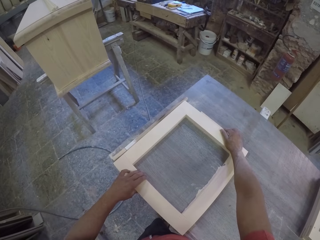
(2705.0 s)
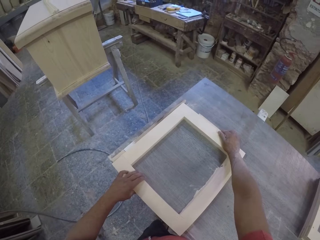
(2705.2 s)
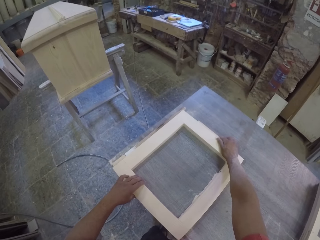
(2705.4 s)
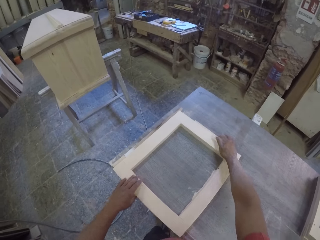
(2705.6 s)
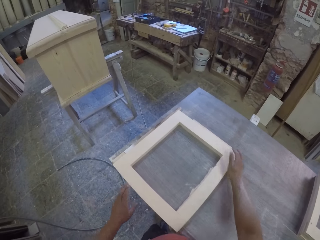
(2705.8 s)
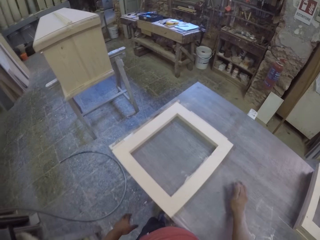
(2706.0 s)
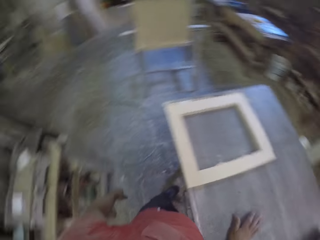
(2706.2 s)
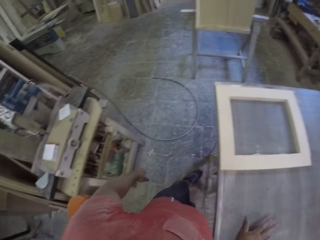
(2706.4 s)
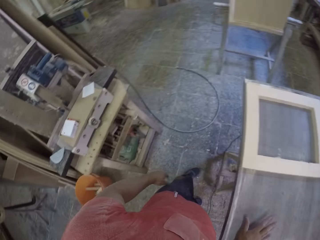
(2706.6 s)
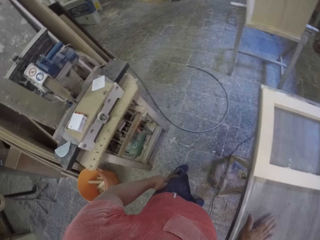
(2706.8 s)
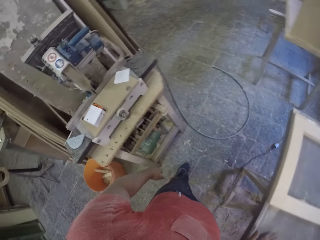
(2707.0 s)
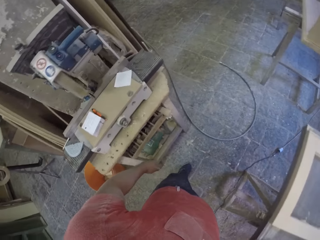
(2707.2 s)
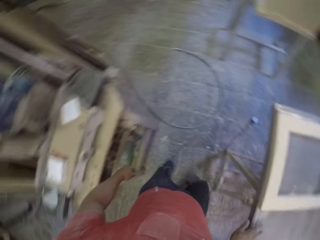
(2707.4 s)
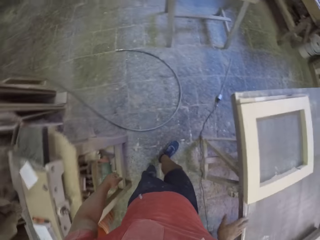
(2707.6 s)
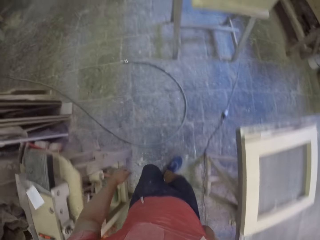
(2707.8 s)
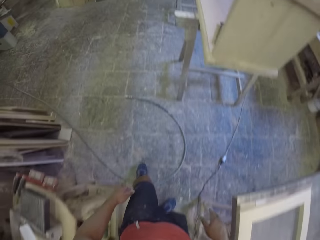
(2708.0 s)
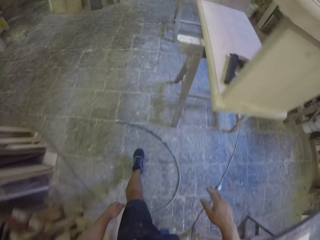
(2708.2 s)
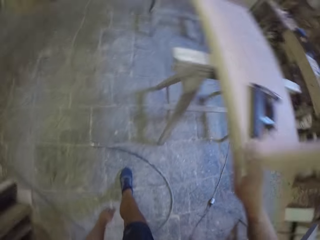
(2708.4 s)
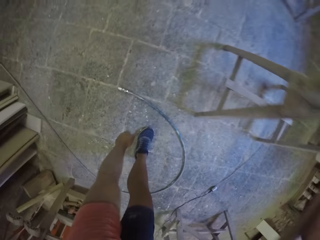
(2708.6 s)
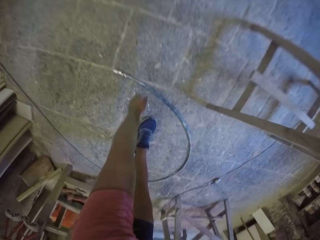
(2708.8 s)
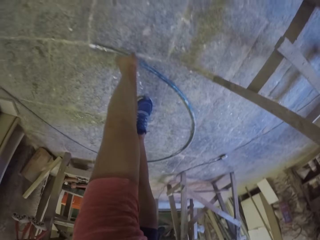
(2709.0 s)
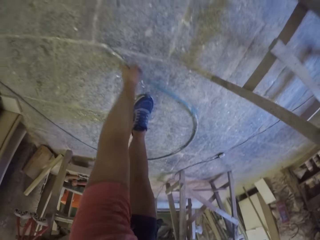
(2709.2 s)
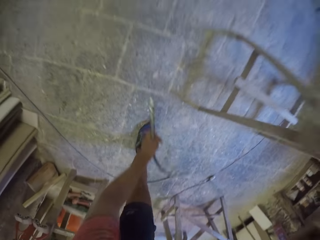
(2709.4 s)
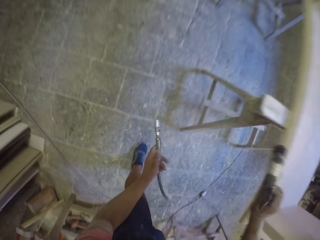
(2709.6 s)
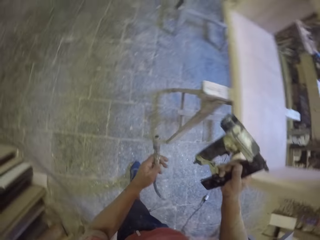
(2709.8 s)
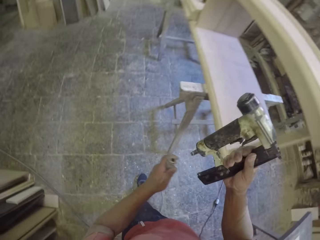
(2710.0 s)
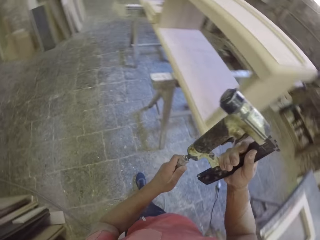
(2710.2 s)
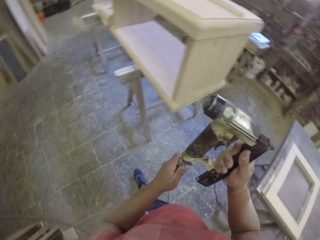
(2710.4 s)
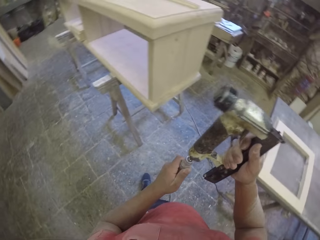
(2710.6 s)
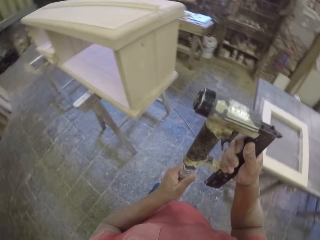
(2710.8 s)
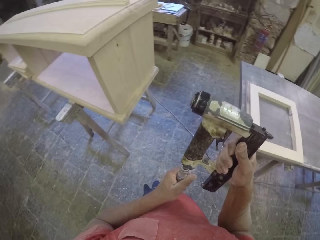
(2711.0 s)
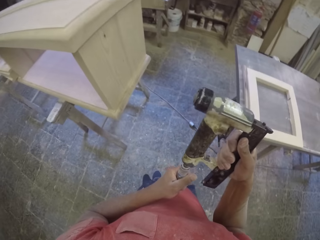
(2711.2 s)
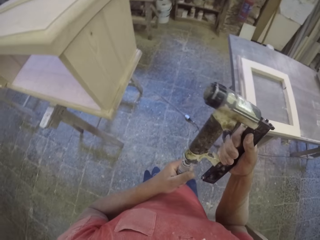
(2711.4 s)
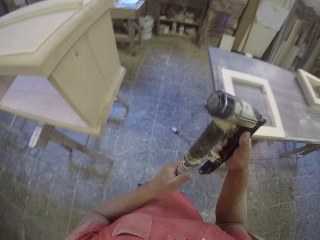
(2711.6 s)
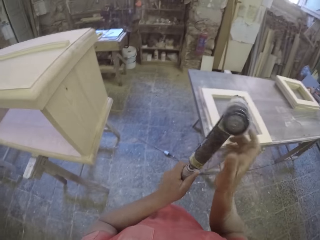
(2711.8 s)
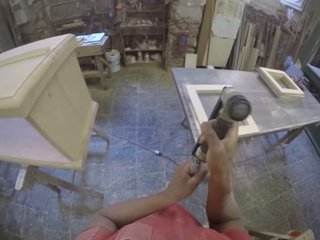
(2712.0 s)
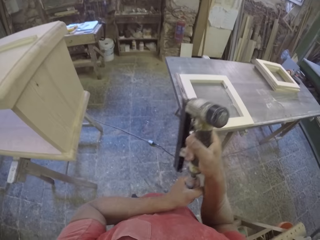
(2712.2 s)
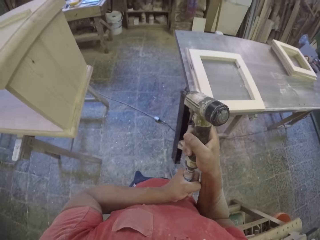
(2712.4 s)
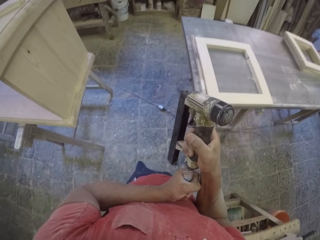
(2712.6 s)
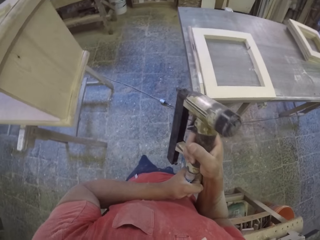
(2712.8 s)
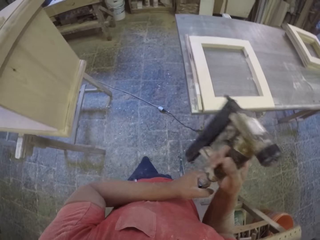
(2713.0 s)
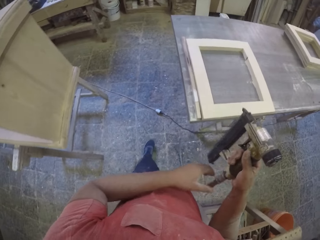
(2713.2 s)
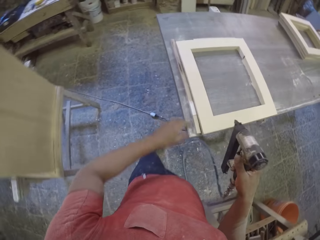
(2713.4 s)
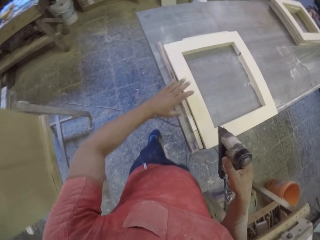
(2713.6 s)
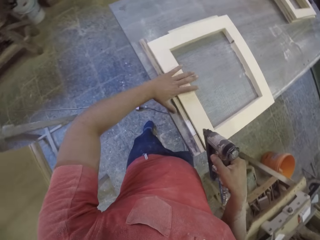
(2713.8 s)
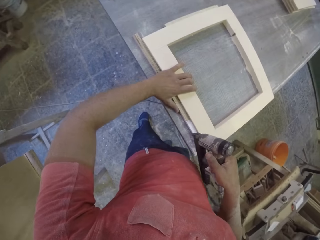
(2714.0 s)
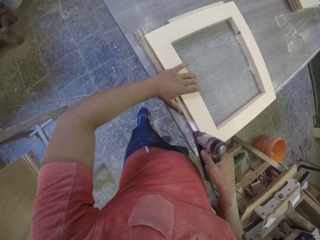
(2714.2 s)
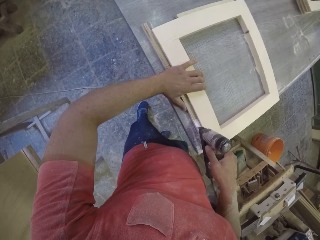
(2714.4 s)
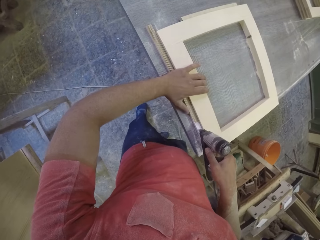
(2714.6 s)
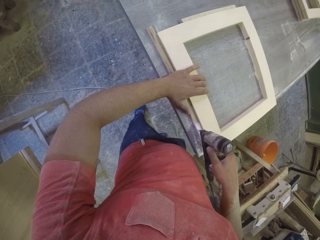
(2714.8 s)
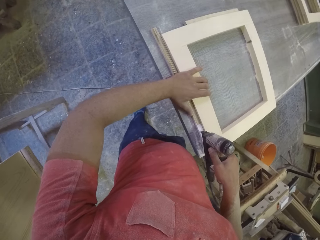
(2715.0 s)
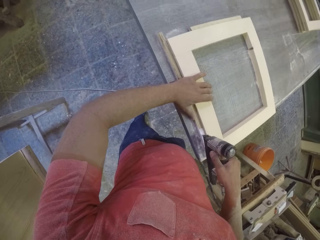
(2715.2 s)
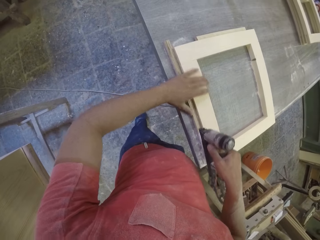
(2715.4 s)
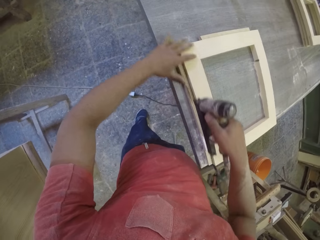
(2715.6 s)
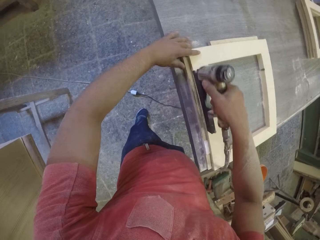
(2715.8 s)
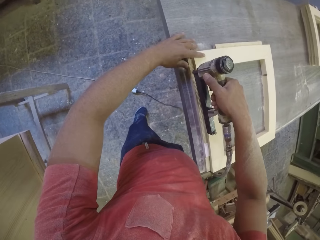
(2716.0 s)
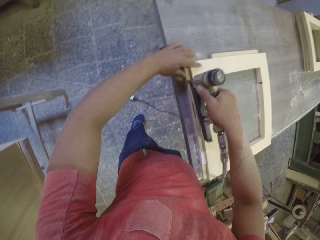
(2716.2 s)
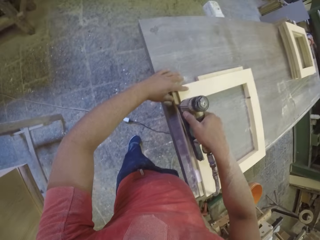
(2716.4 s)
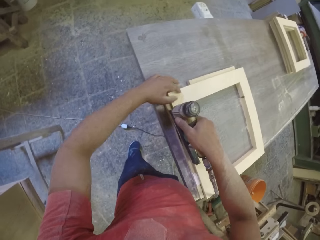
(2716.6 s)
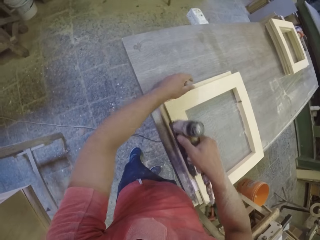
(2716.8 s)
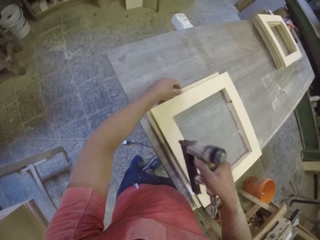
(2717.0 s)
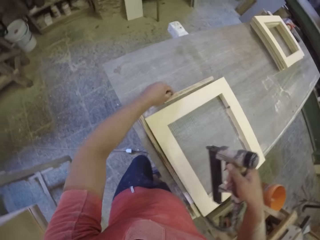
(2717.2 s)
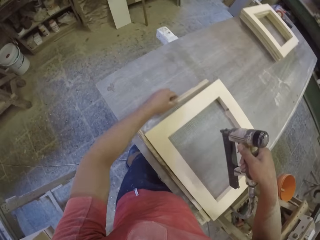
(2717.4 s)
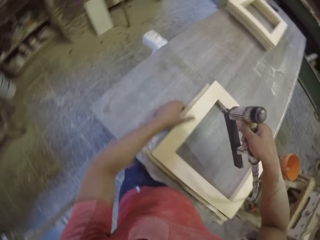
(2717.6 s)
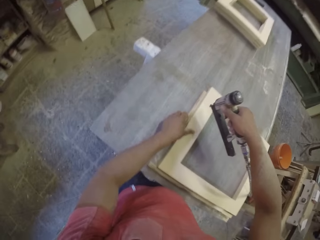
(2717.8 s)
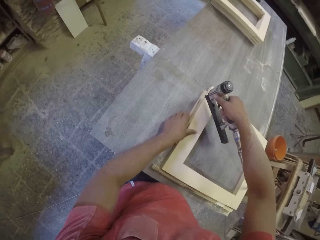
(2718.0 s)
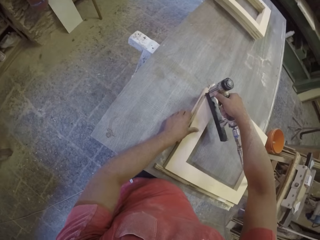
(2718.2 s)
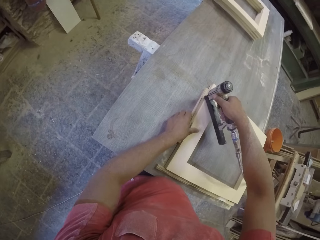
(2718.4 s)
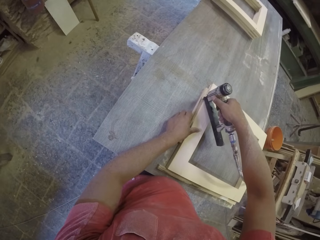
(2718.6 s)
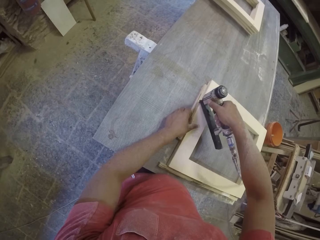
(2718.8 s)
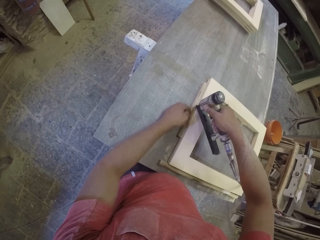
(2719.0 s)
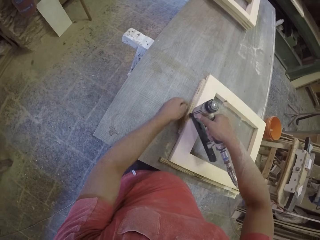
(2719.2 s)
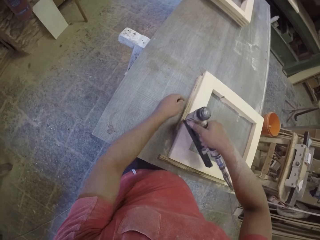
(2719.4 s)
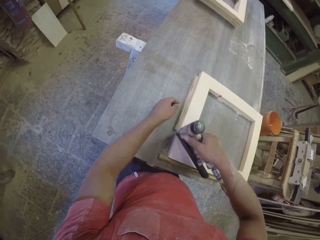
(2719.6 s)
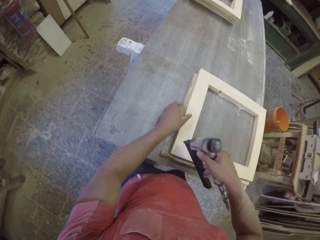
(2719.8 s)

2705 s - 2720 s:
The camera wearer puts another wood on the wood. They are drilling the wood on the frame. They put staples on the wood. They are gluing the woods on the frame.

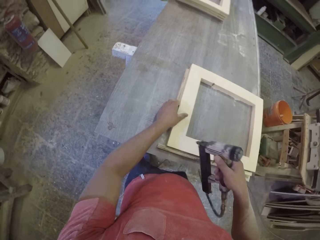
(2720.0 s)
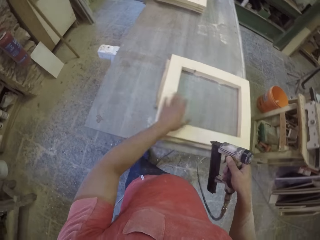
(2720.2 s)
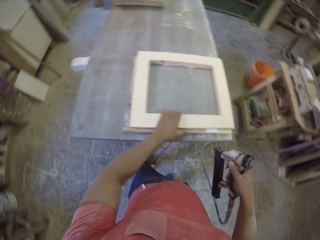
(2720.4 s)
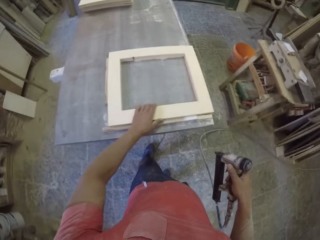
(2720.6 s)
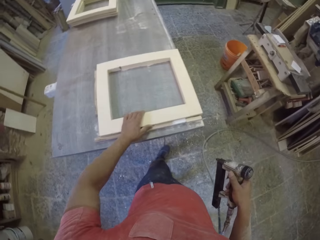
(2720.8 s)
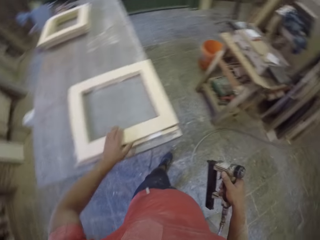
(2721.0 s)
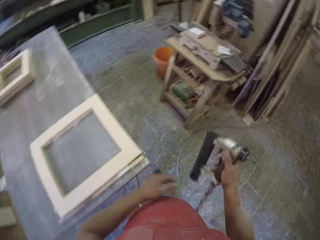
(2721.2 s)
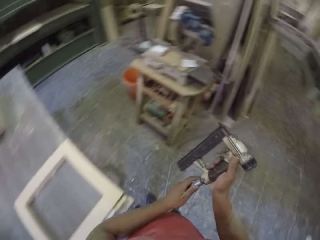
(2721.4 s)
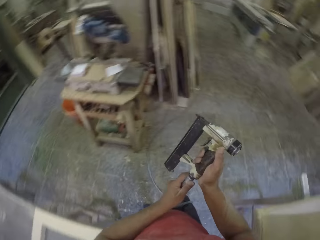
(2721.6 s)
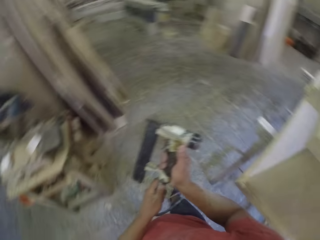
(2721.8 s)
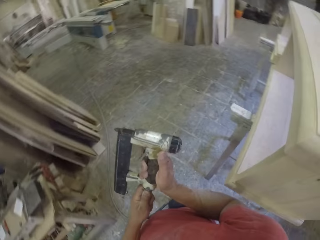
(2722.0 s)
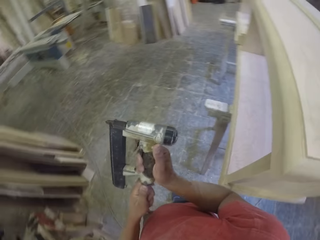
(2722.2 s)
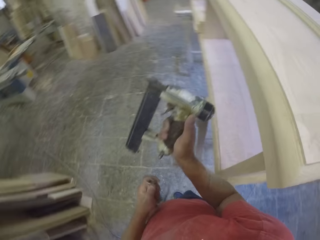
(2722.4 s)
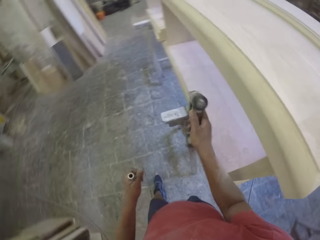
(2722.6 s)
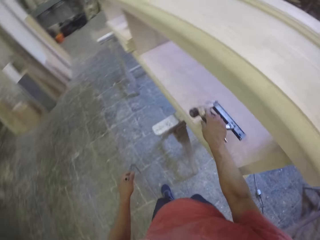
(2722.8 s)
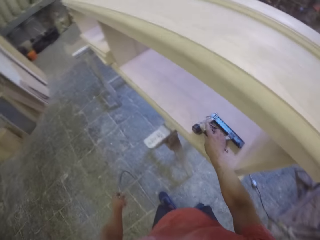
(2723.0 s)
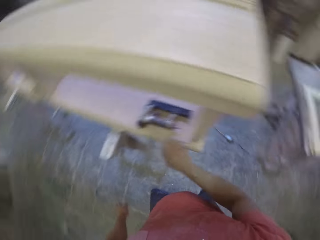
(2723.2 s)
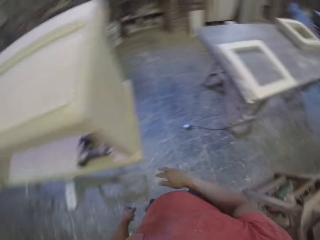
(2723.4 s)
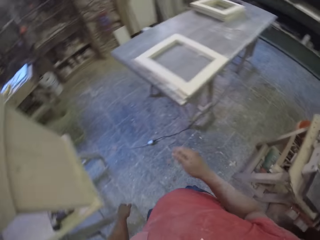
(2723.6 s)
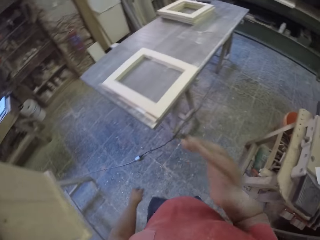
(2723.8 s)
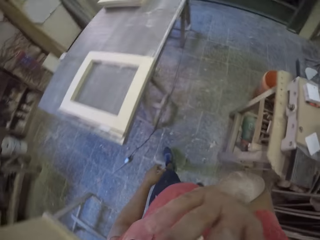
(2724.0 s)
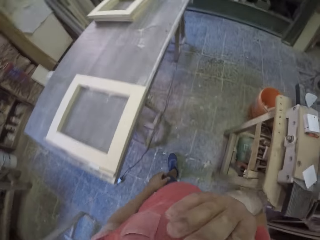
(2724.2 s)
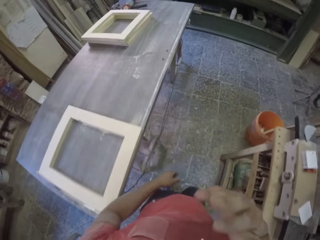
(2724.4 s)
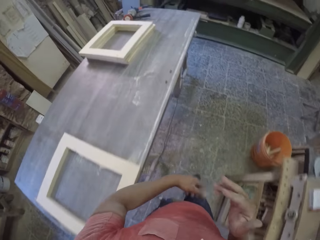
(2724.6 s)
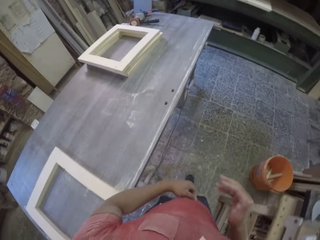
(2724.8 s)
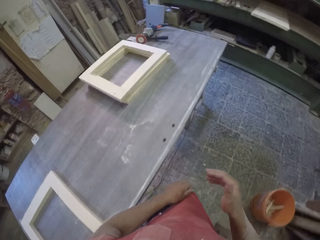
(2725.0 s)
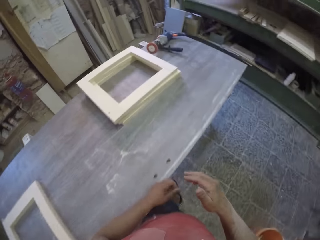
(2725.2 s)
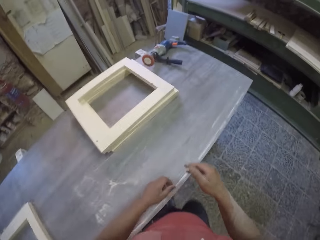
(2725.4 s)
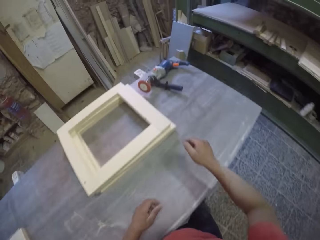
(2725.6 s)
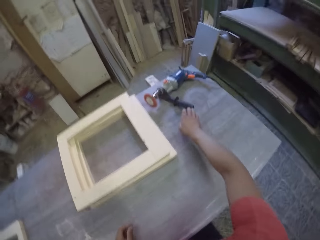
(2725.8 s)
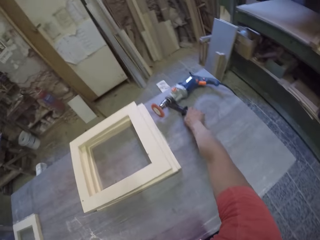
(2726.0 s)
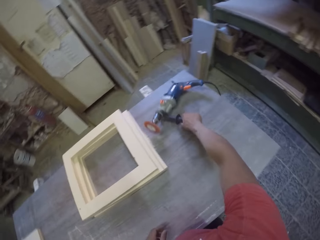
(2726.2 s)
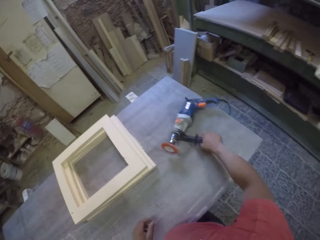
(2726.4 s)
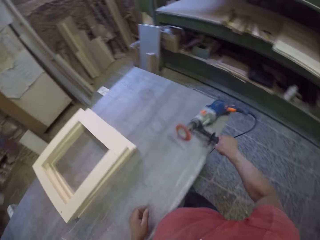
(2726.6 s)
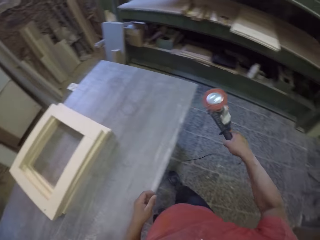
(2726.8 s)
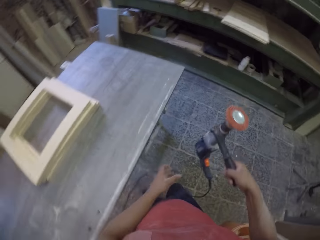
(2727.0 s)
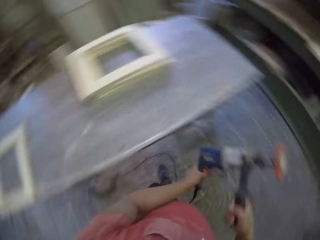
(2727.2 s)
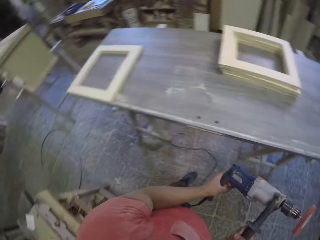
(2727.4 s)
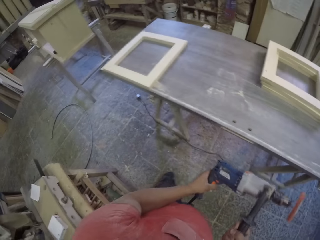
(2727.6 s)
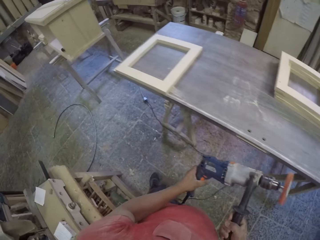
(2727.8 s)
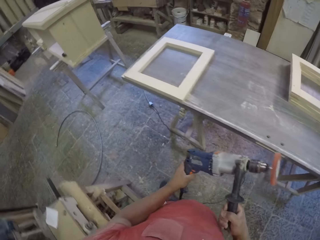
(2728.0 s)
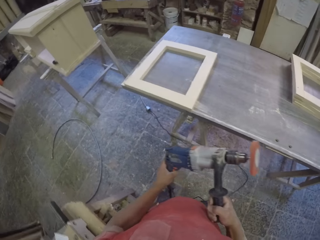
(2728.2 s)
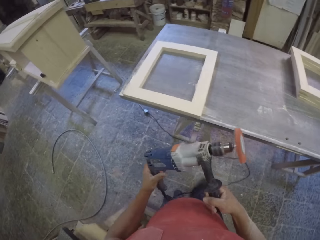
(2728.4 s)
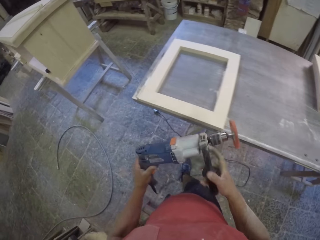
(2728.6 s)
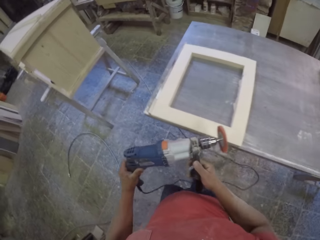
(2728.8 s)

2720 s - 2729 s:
The camera wearer walks. They are picking a filing drill.
